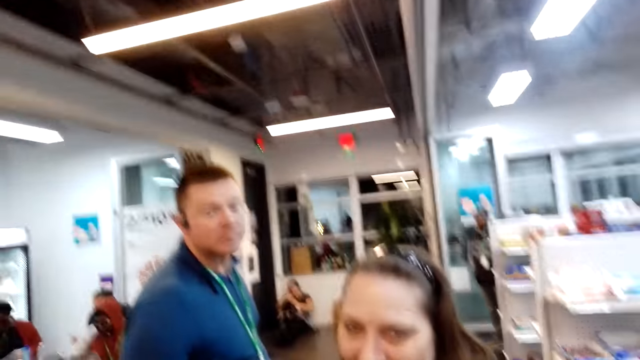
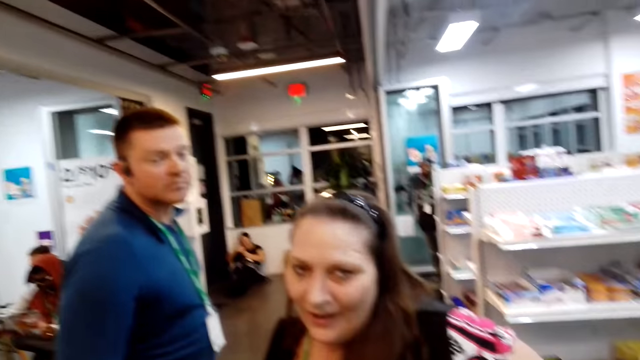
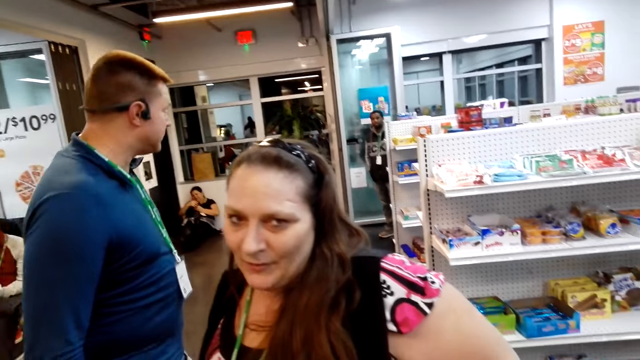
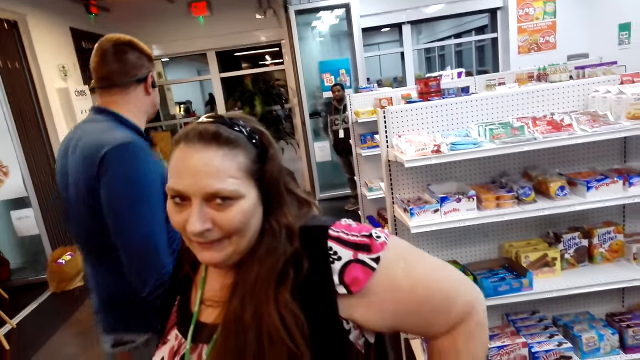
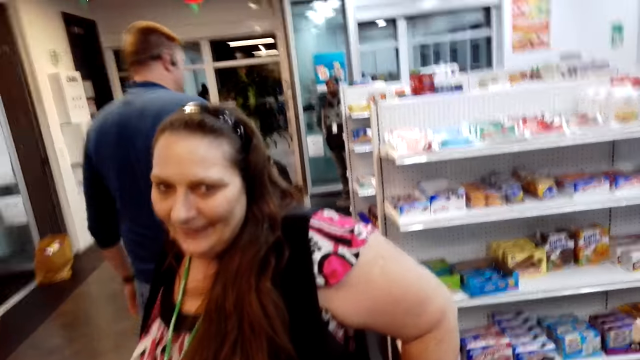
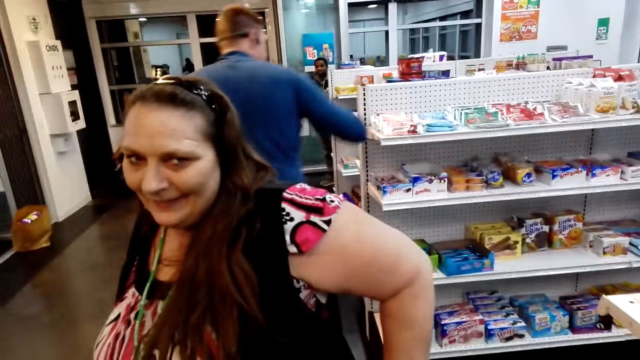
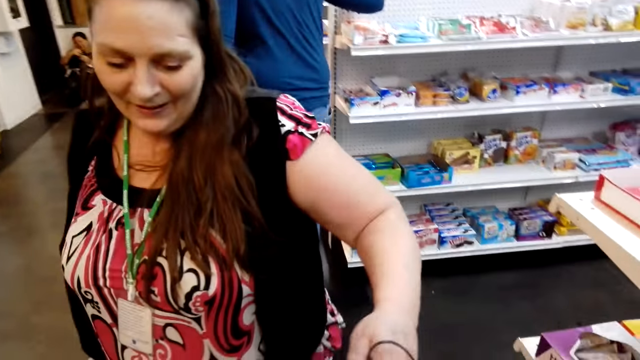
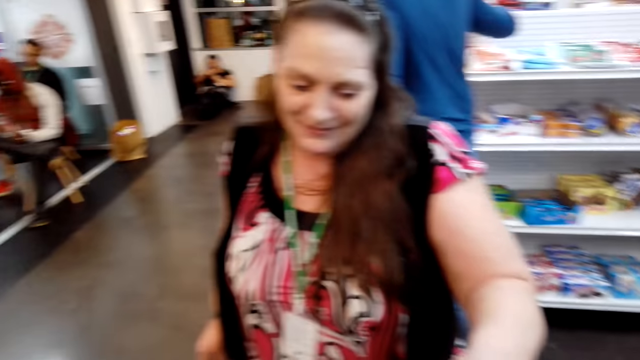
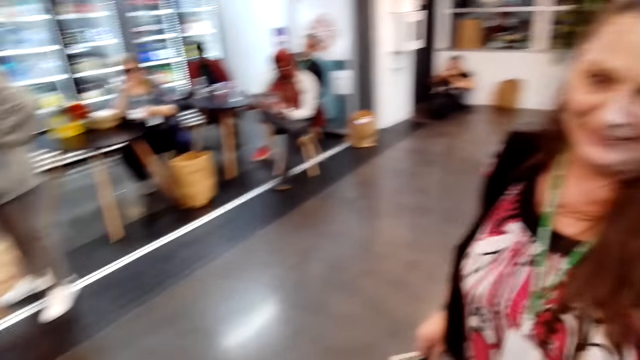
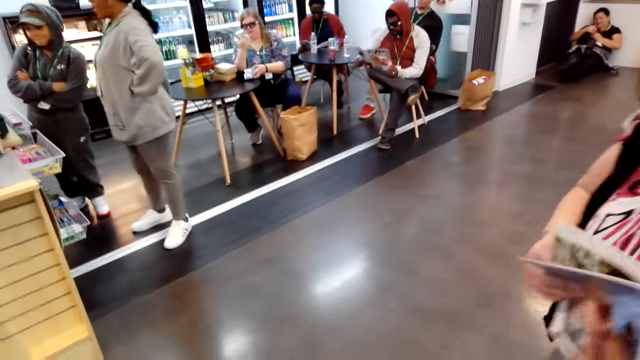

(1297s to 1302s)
The man steps forward. The lady moves the hand. The camera wearer looks around.
